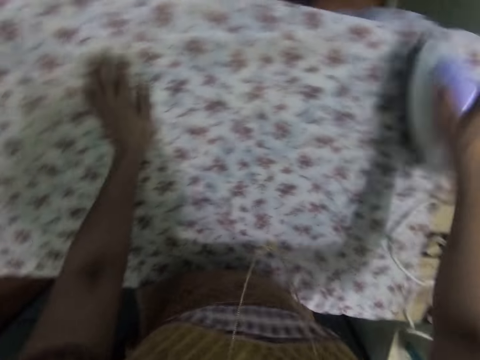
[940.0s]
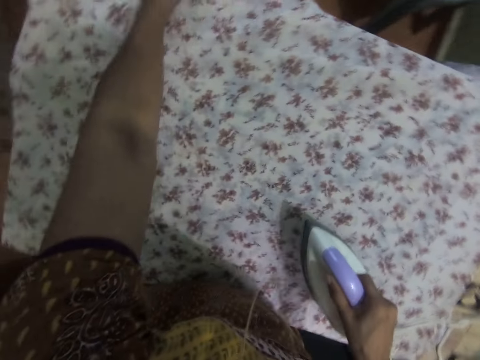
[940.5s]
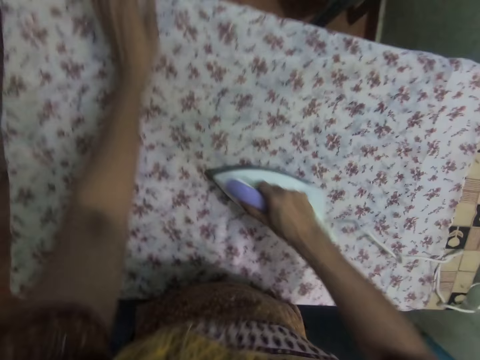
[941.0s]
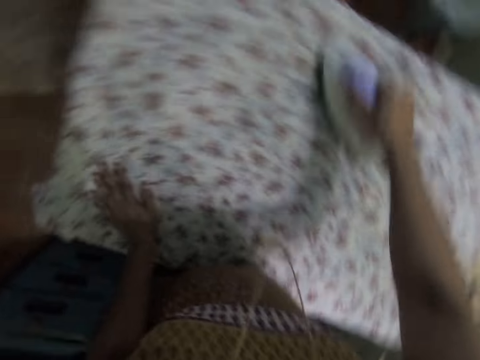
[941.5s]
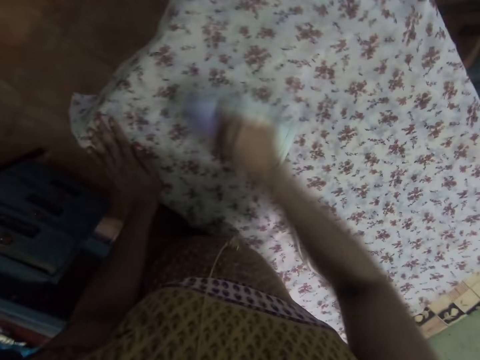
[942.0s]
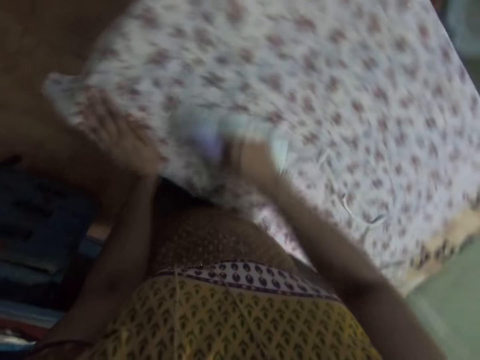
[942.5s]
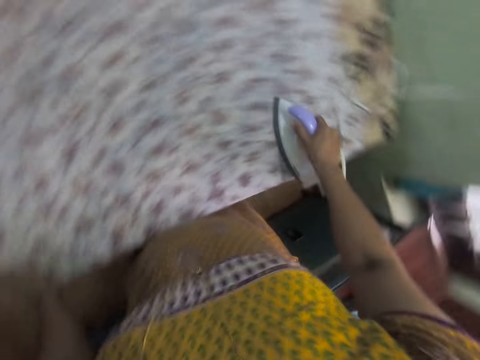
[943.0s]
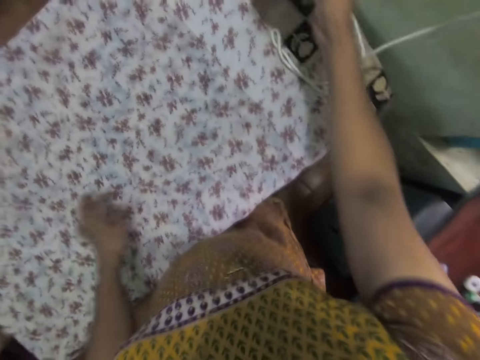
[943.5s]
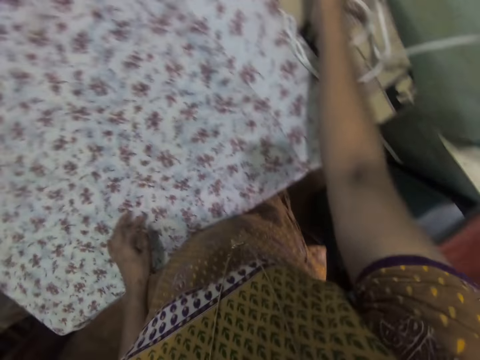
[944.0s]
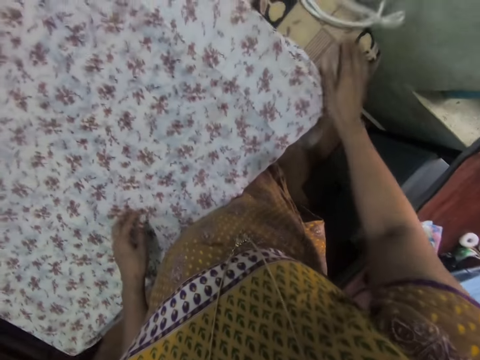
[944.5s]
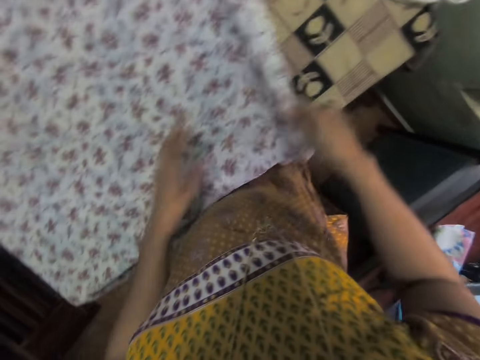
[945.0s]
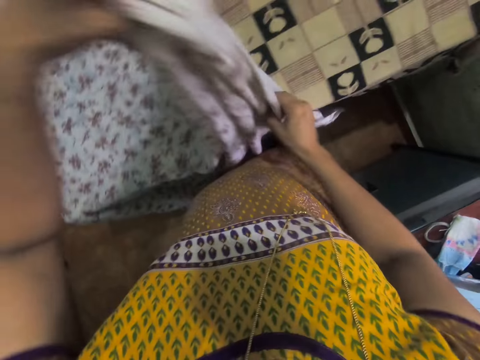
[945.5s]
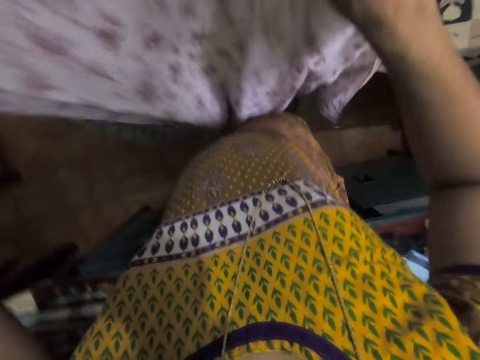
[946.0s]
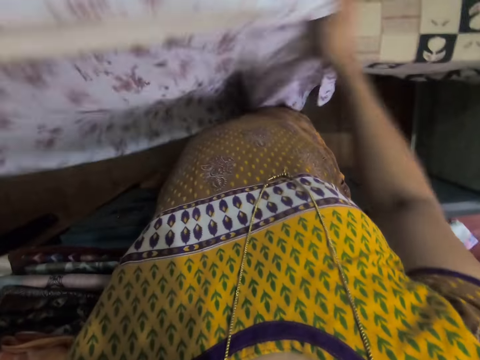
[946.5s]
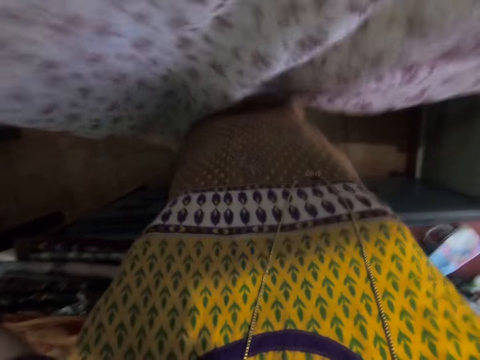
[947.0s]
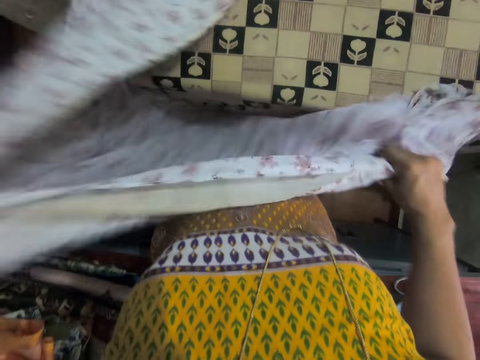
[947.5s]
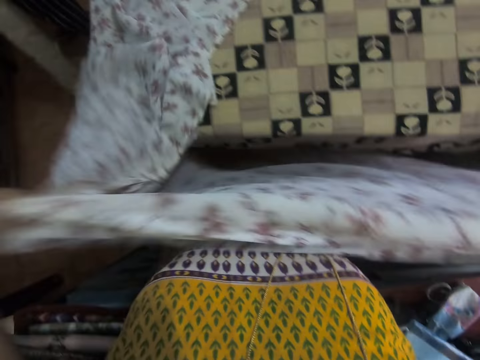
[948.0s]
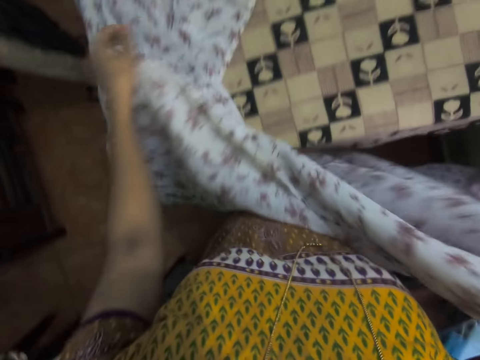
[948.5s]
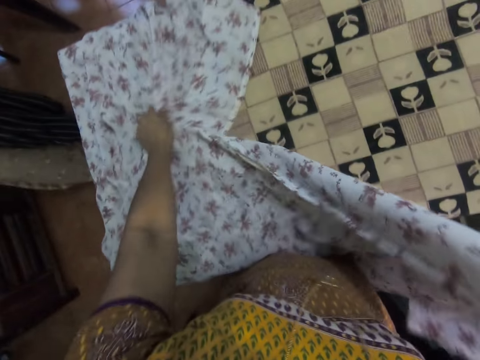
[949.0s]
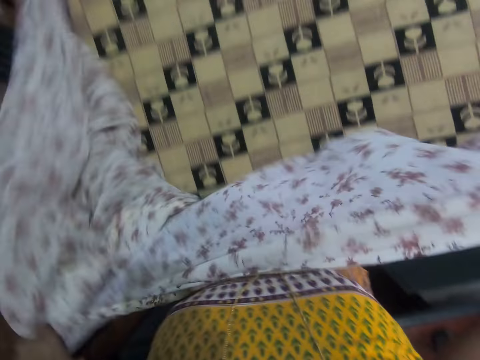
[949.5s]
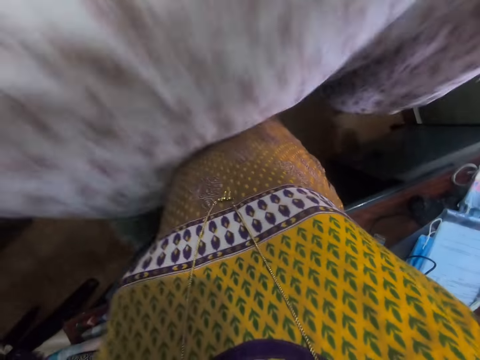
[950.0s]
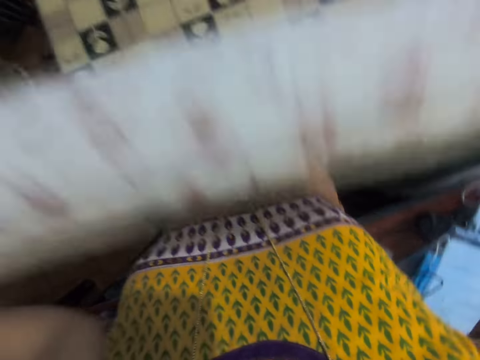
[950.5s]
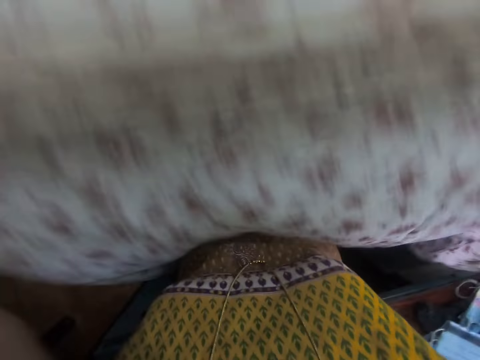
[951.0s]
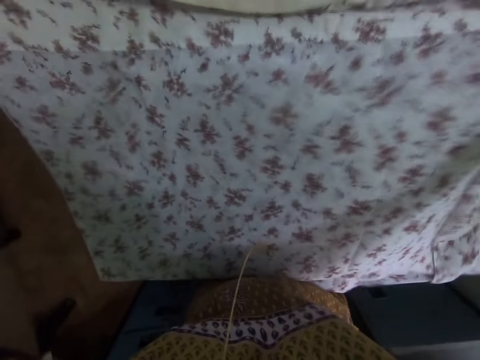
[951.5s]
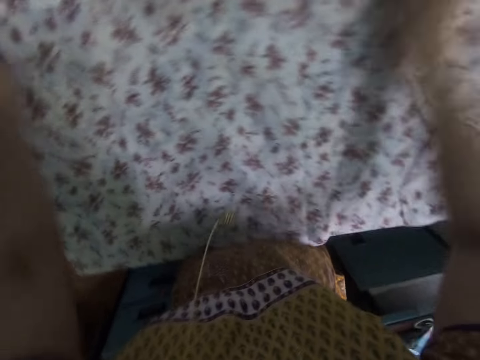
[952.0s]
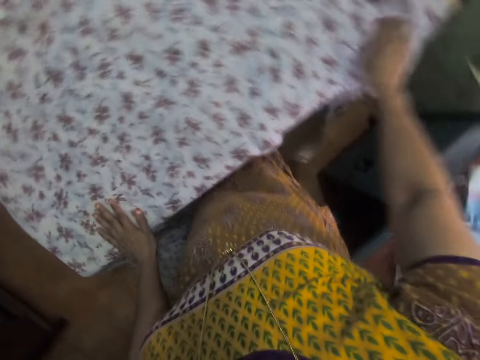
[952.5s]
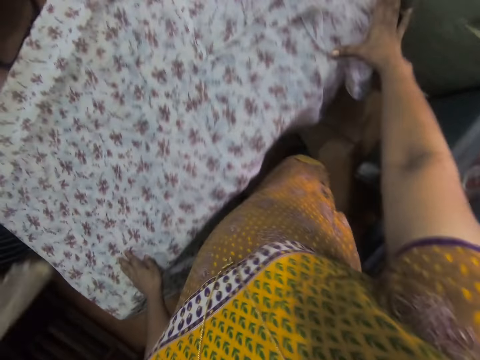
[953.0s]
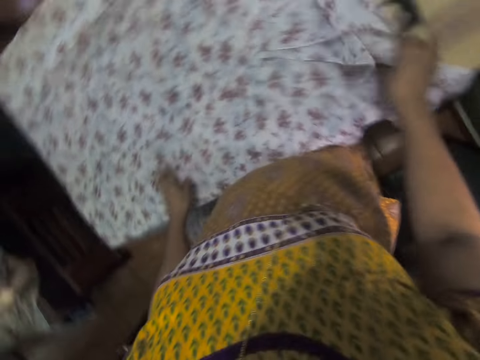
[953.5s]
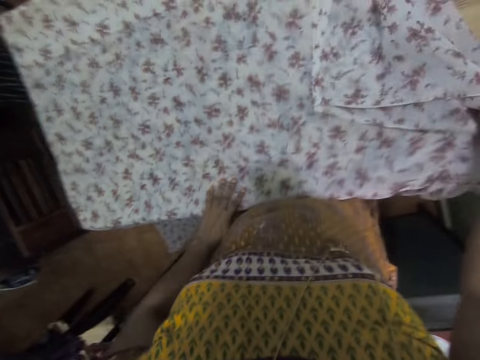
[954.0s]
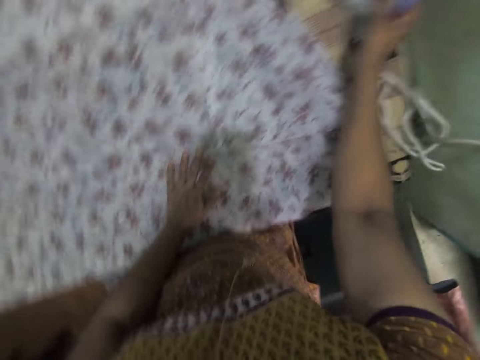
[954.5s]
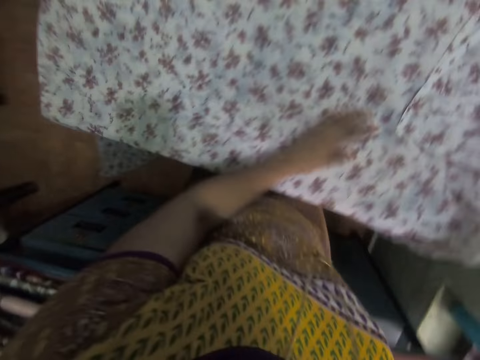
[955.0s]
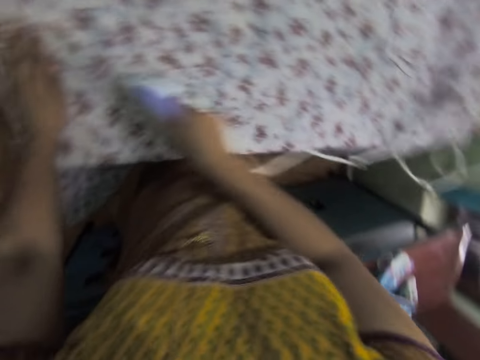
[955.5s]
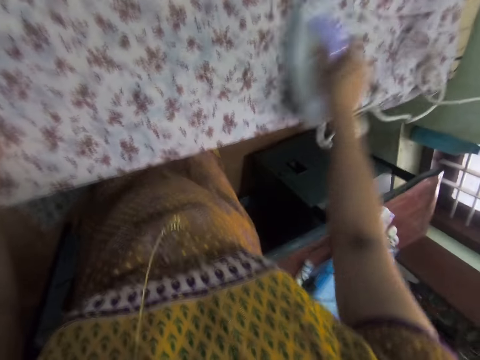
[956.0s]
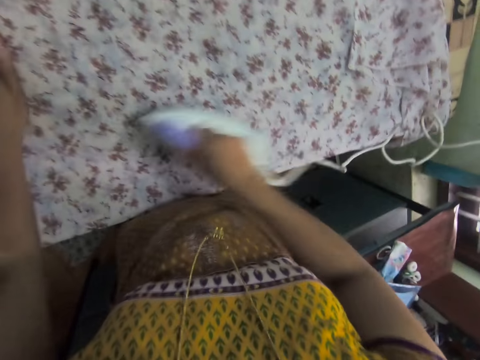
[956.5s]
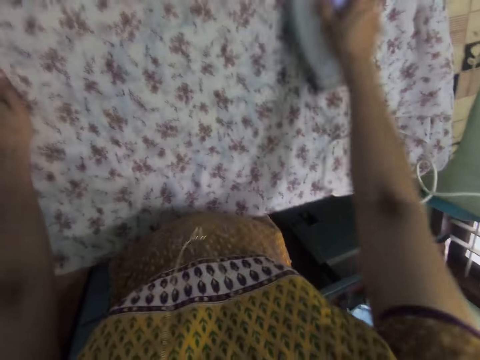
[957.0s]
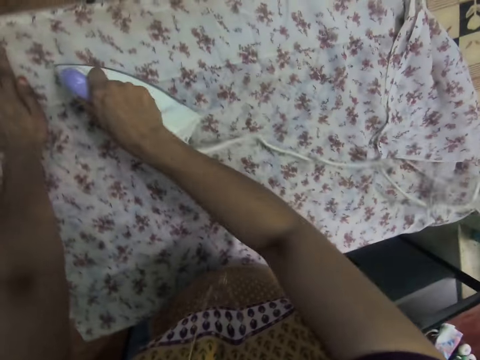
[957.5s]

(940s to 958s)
The camera wearer puts the iron box on the table. They fold a cloth. They take the cloth with both hands. They raise the cloth with both hands. They put the cloth on the table. They adjust the cloth. They take the iron box on the table. They iron the cloth with the iron box.

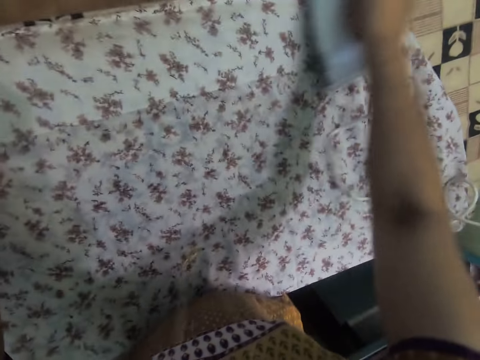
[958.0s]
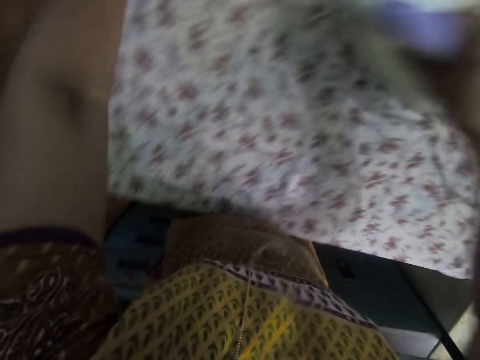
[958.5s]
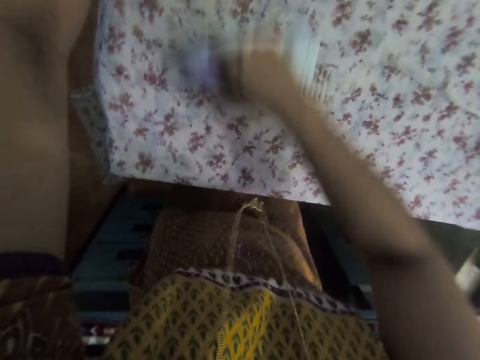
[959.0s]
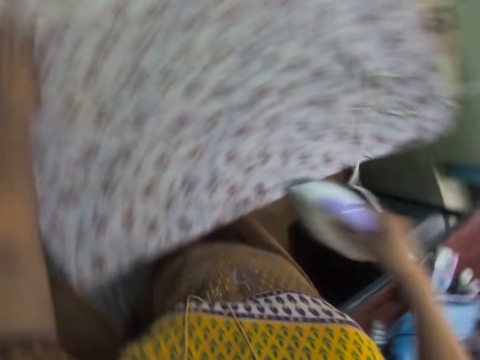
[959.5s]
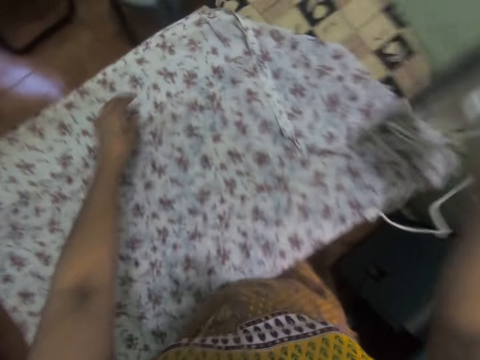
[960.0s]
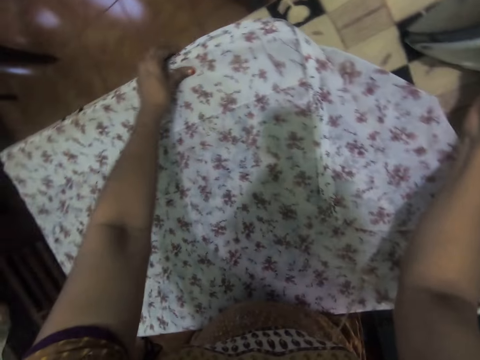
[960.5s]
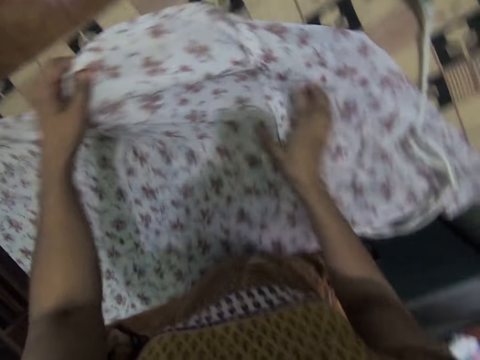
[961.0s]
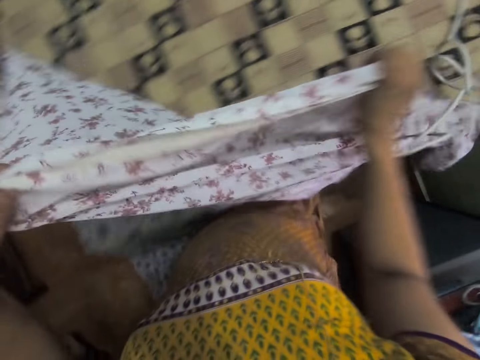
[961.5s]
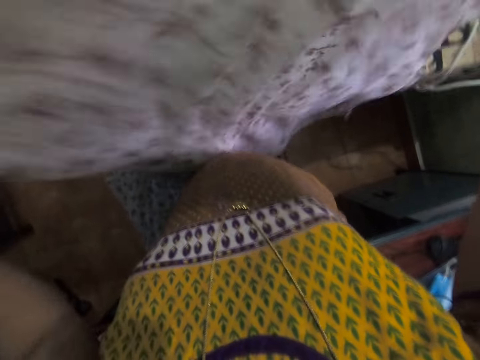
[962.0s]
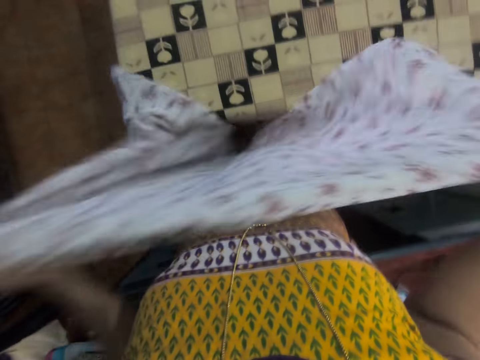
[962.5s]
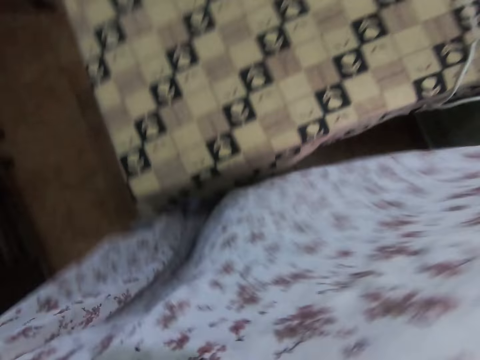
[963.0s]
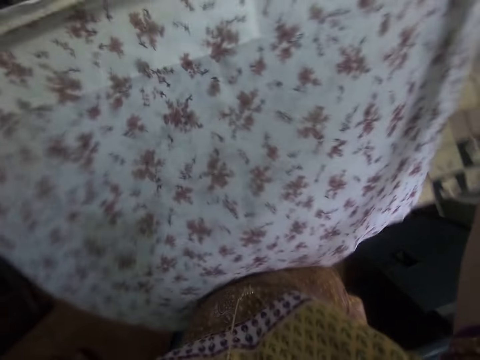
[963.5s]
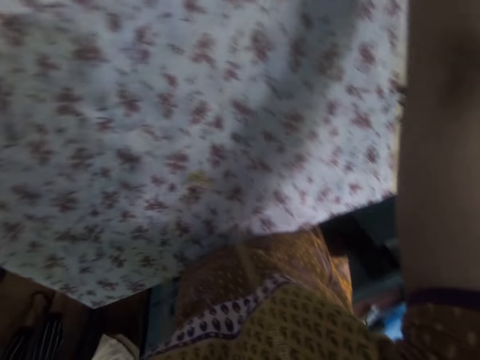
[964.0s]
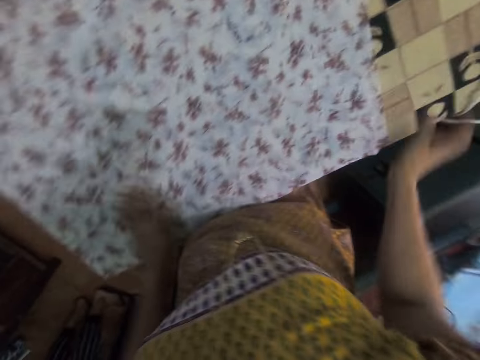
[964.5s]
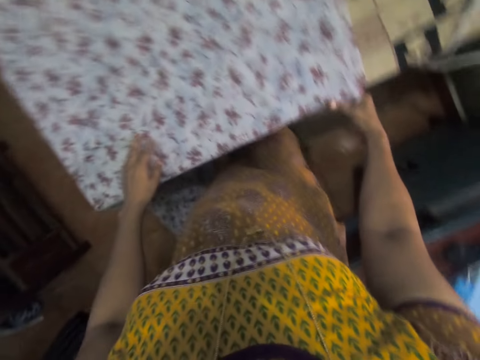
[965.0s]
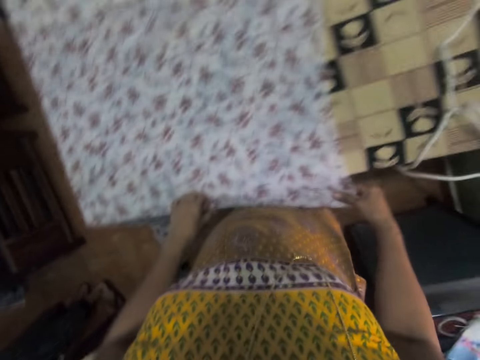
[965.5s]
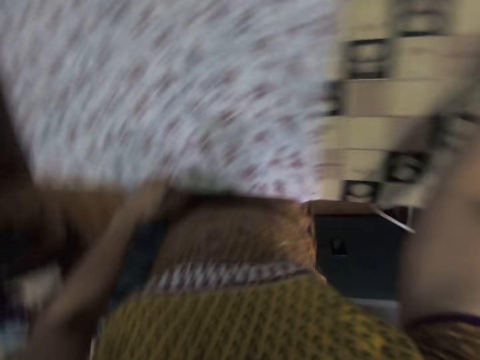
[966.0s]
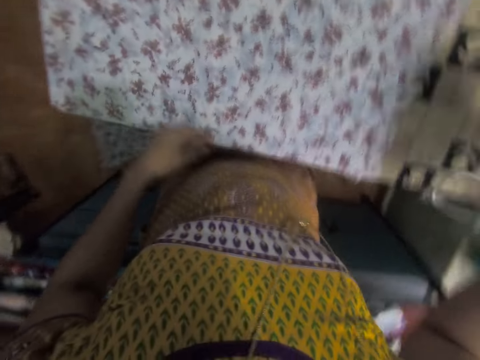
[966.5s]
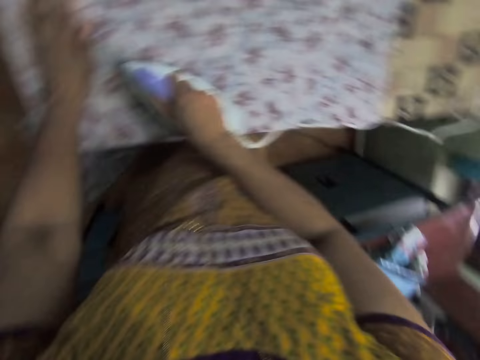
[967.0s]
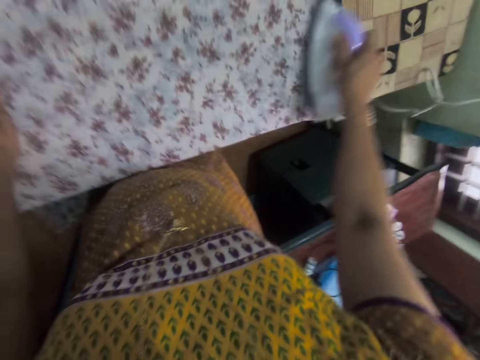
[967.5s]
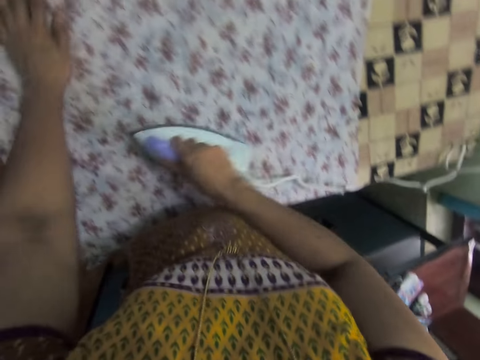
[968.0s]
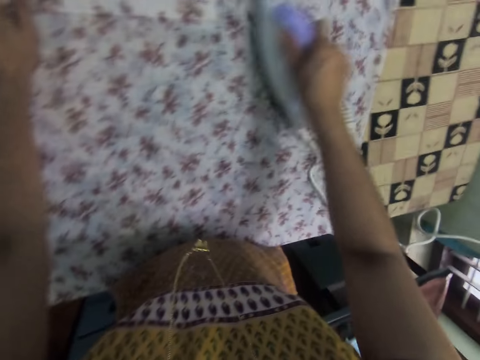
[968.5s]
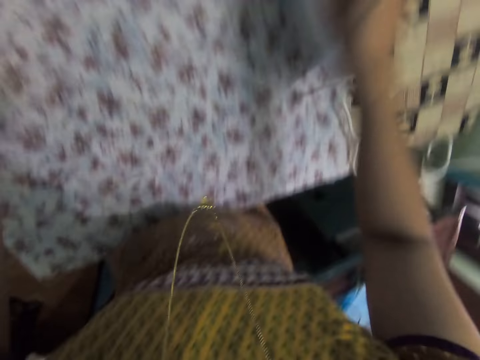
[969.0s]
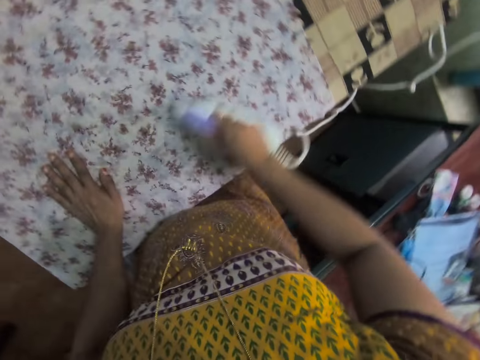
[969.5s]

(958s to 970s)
The camera wearer puts the iron box on the table. They take a cloth on the table. They adjust the cloth. They fold the cloth. They interact with a person. They put the cloth on the table. They take the iron box on the table. They iron the cloth with the iron box.
